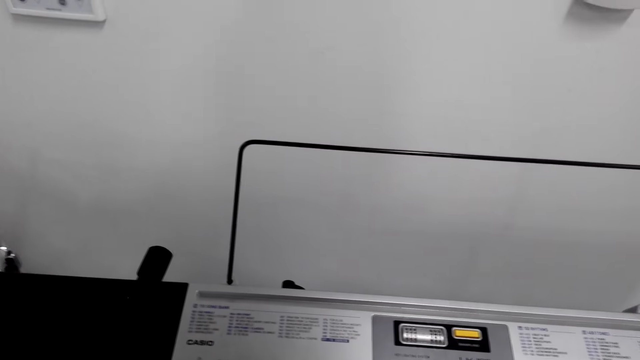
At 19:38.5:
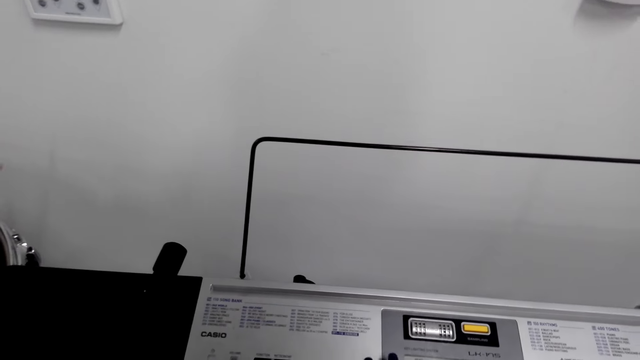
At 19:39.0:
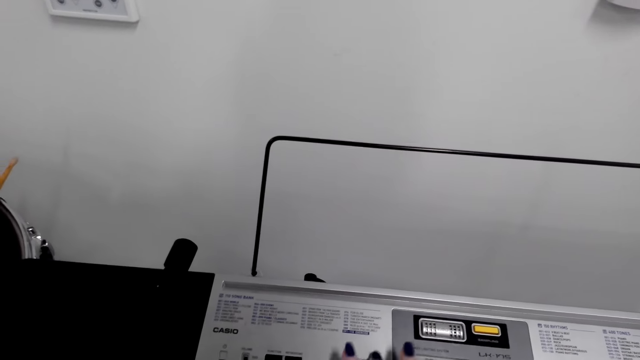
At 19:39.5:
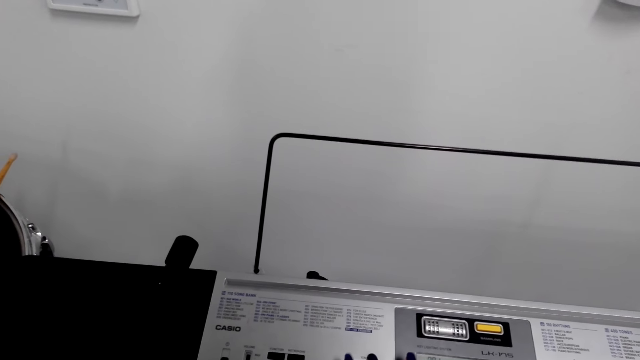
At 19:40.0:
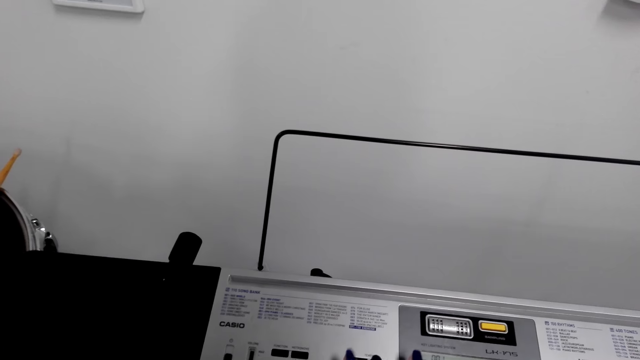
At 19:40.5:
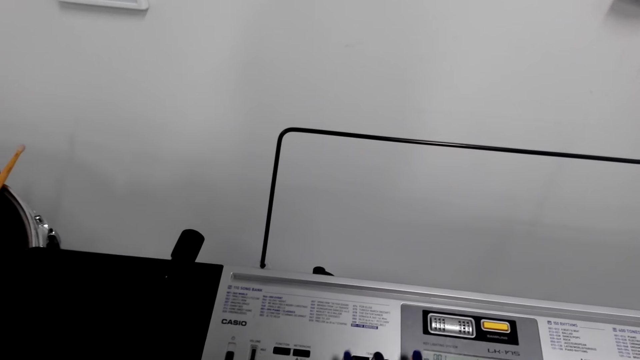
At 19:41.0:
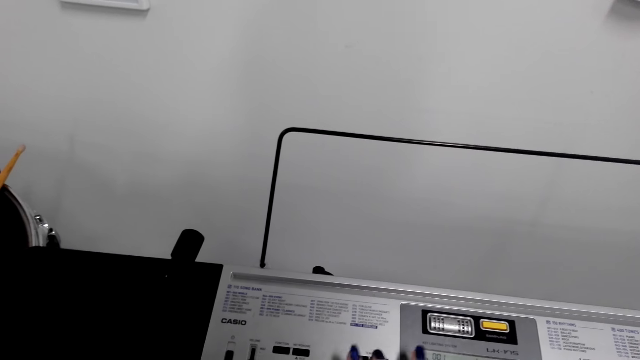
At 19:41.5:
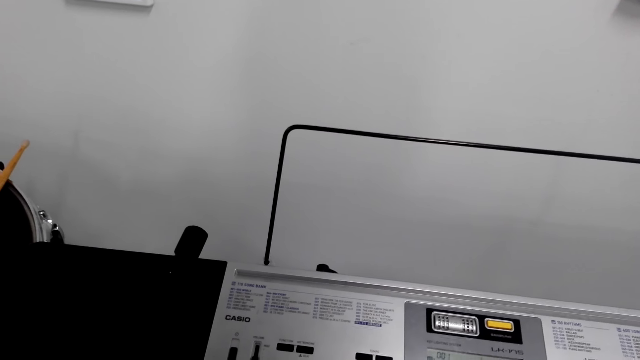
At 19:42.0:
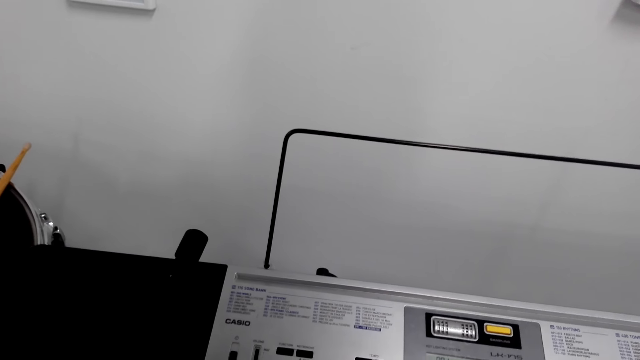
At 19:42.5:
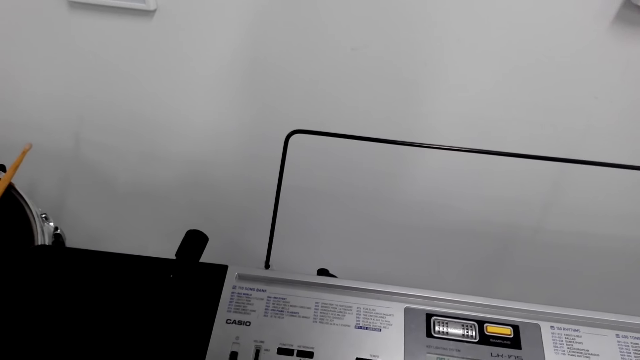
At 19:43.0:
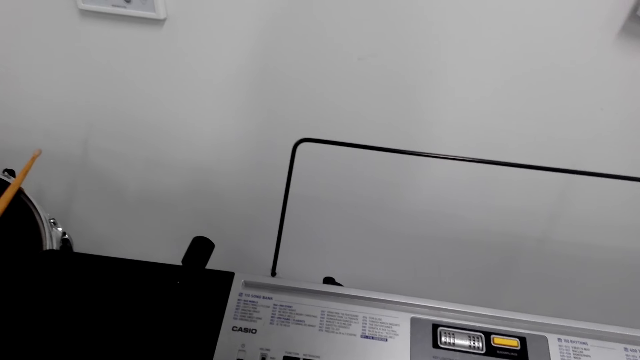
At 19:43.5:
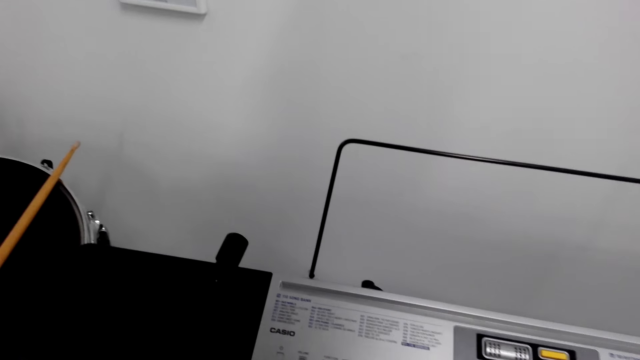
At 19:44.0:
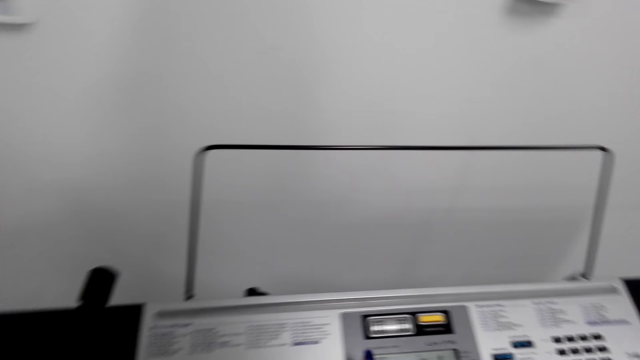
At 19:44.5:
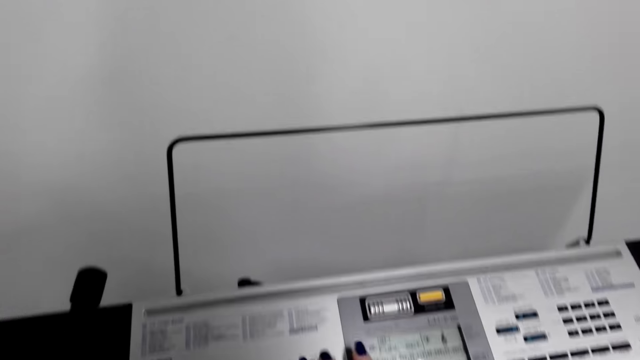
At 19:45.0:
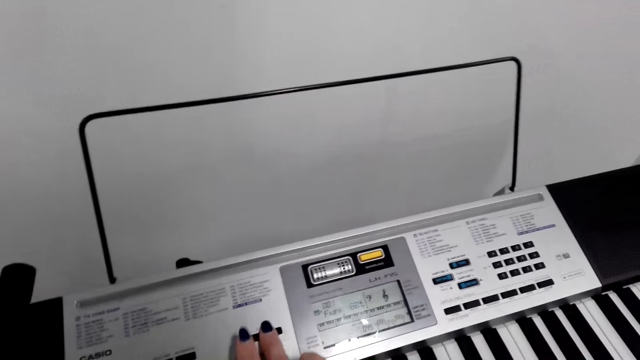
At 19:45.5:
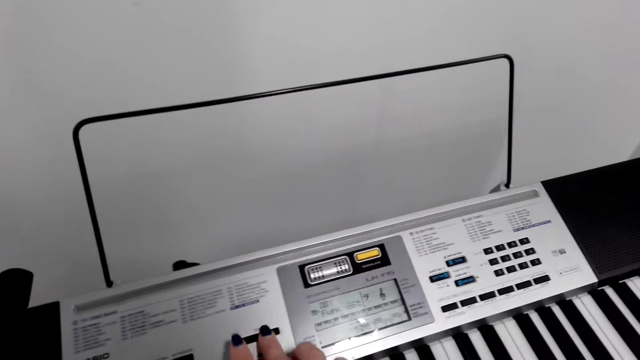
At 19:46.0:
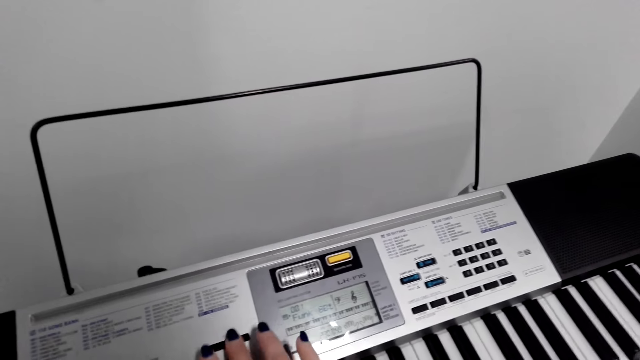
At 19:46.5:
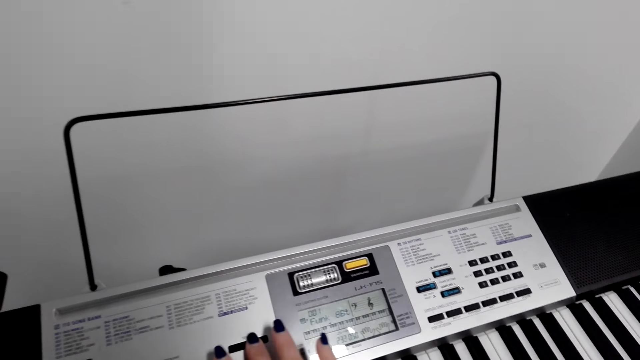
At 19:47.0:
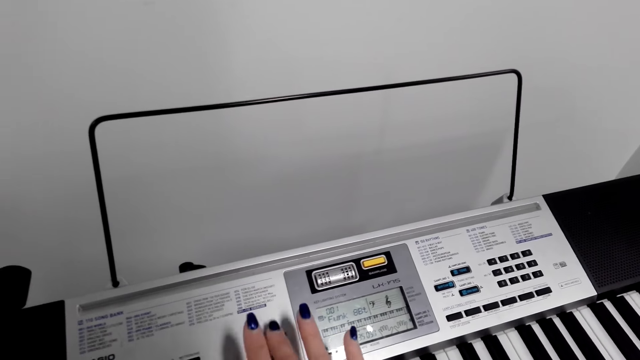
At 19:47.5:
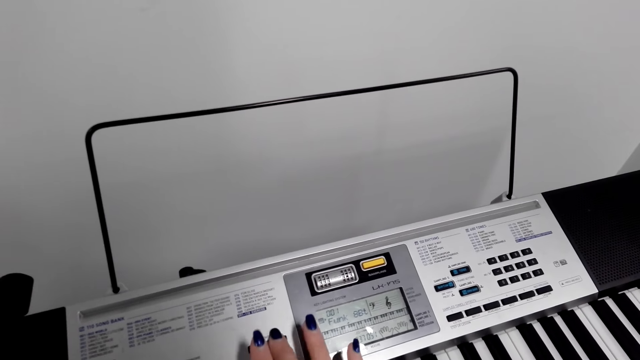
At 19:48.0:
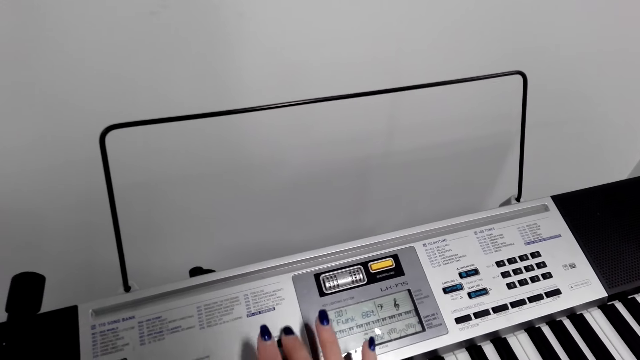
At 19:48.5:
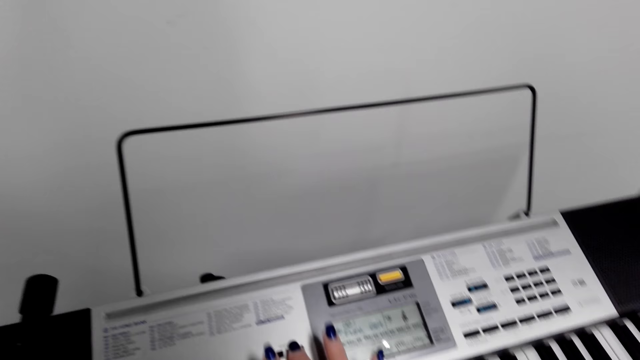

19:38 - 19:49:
The camera wearer increases the speed of the beats.

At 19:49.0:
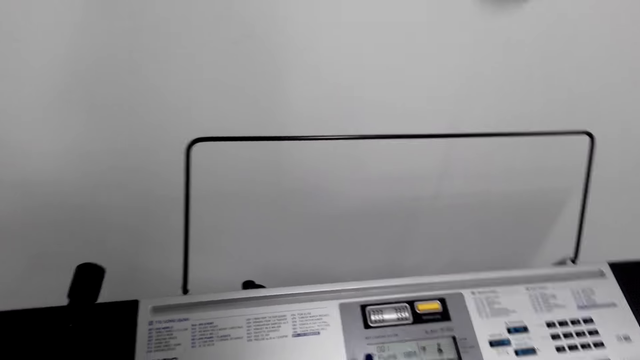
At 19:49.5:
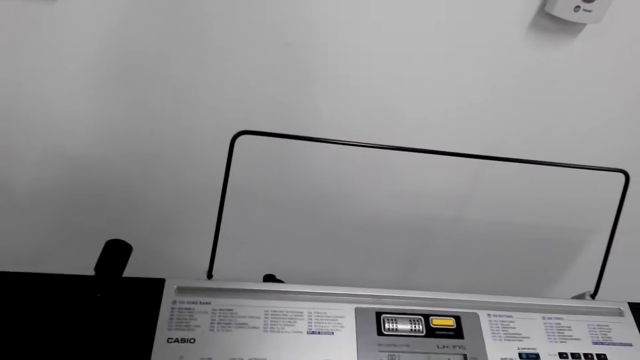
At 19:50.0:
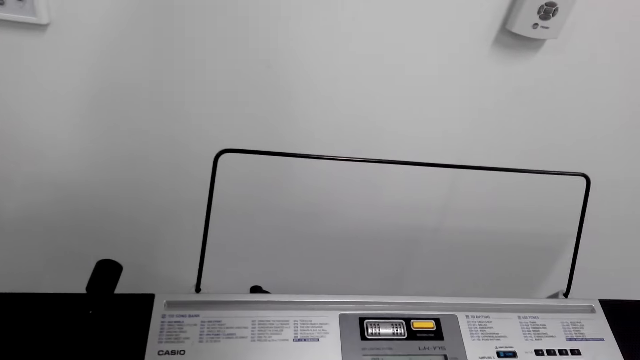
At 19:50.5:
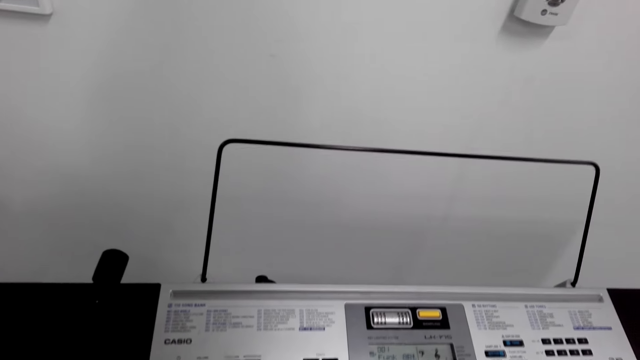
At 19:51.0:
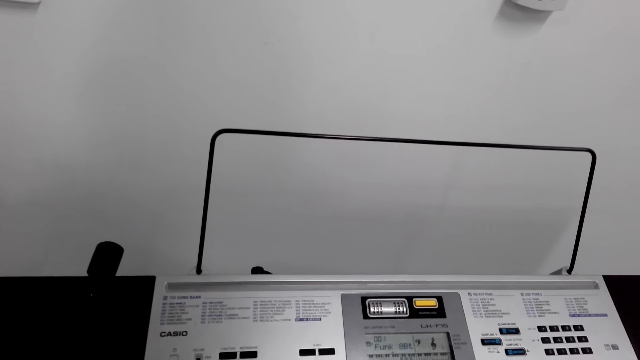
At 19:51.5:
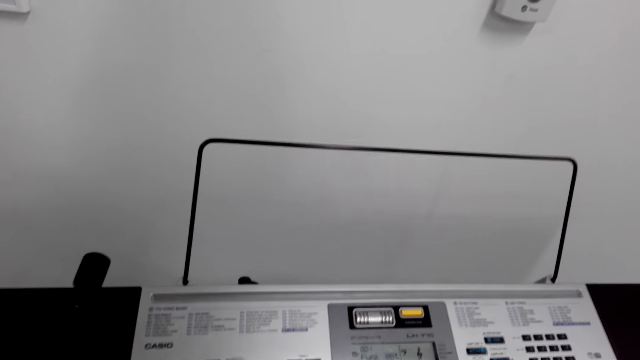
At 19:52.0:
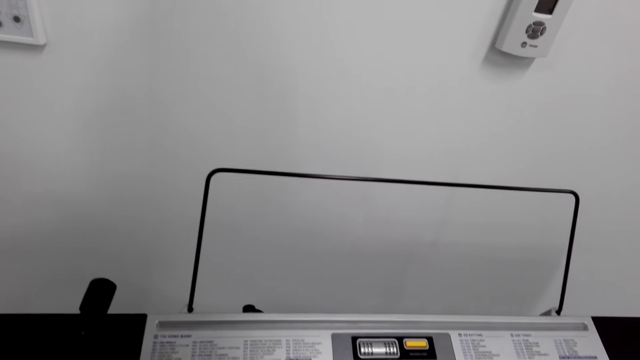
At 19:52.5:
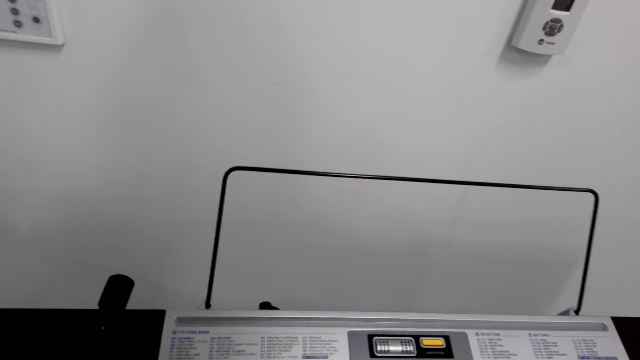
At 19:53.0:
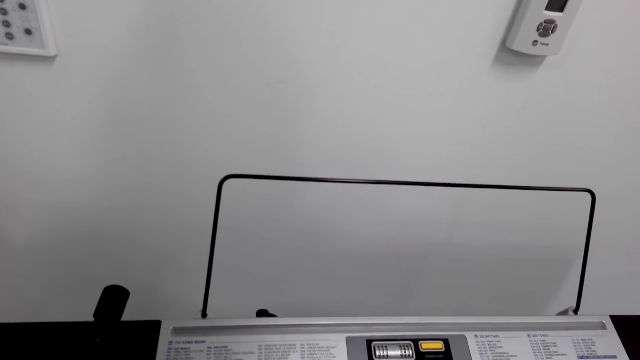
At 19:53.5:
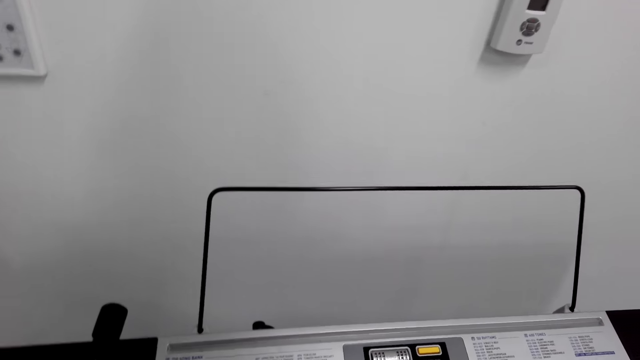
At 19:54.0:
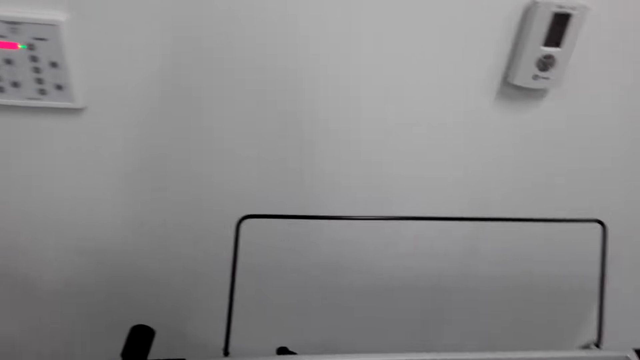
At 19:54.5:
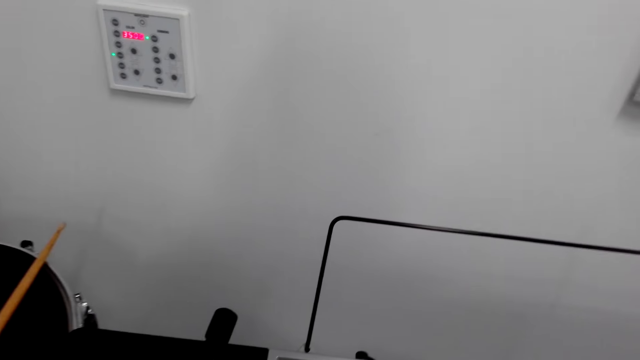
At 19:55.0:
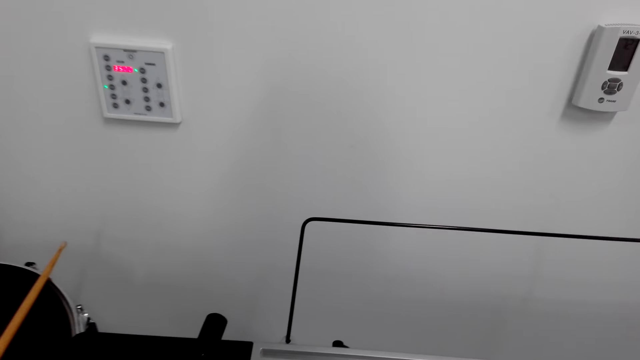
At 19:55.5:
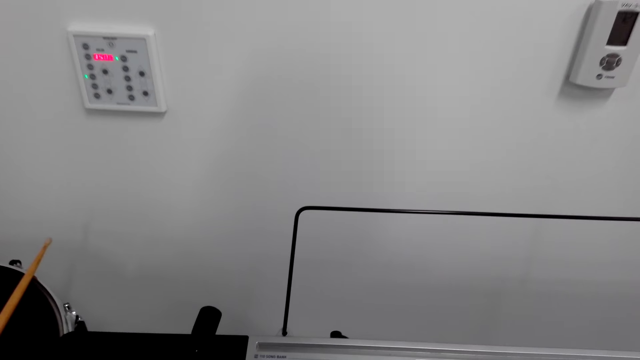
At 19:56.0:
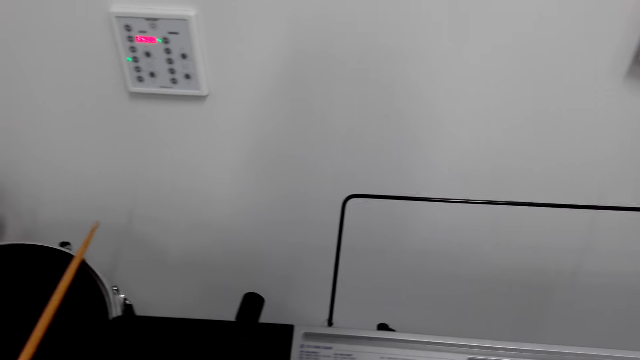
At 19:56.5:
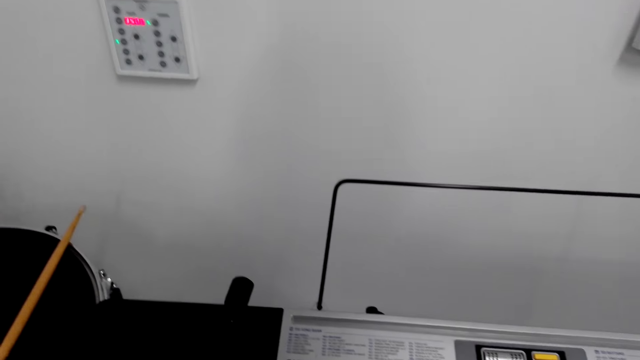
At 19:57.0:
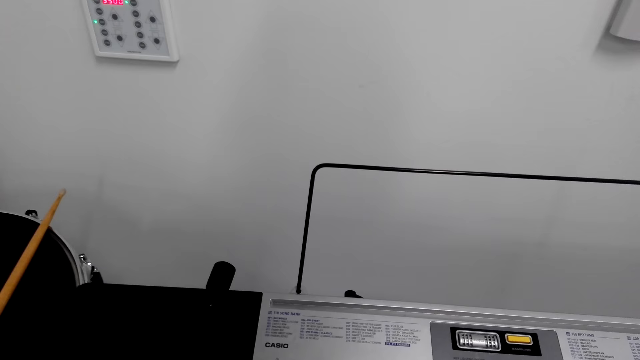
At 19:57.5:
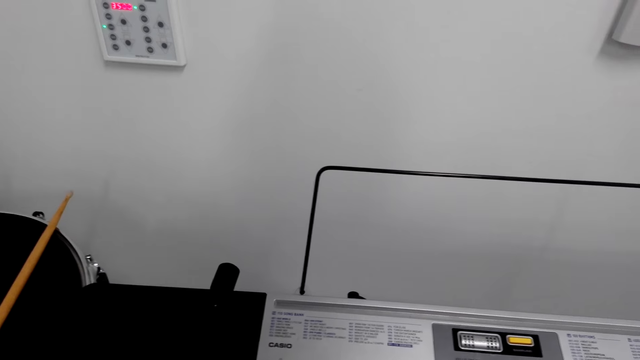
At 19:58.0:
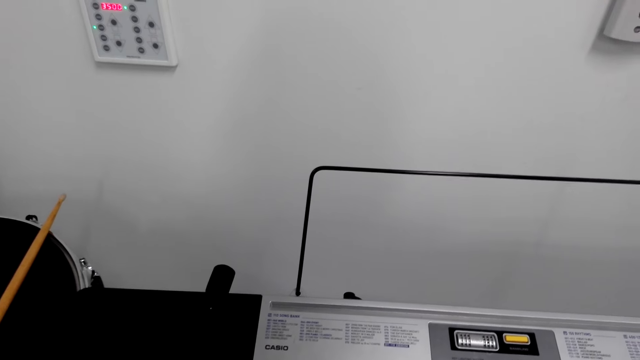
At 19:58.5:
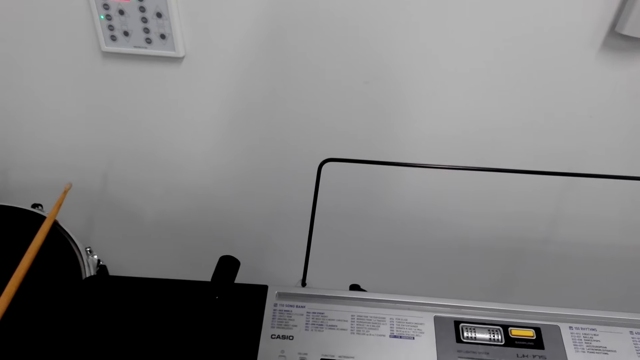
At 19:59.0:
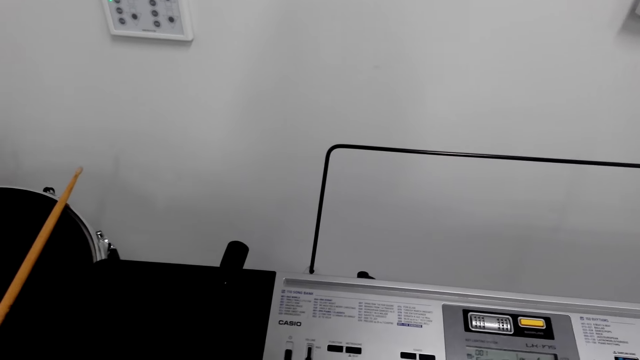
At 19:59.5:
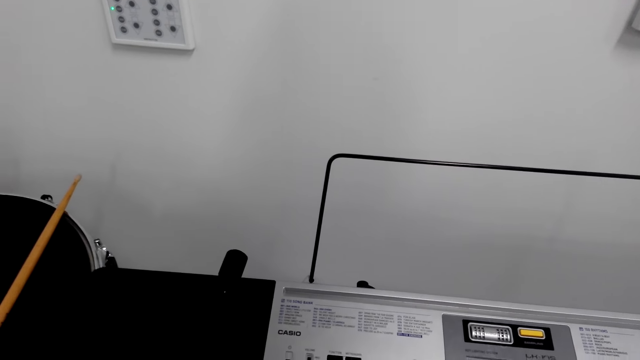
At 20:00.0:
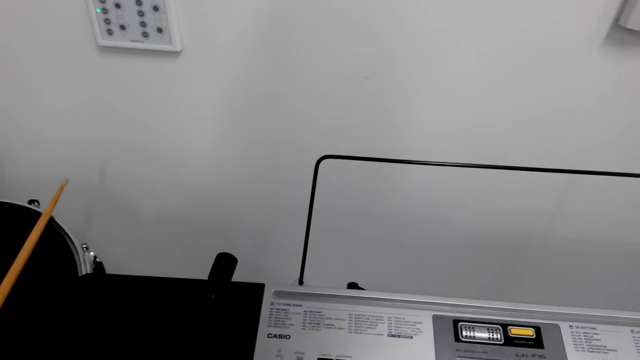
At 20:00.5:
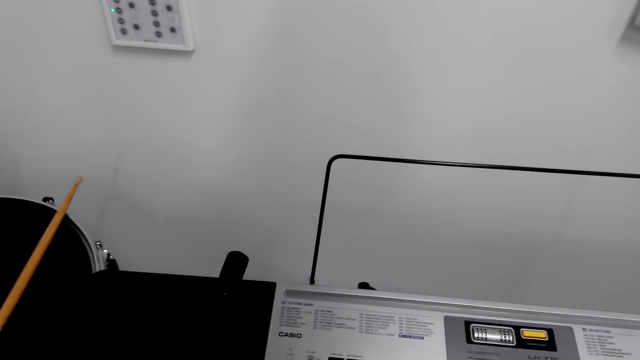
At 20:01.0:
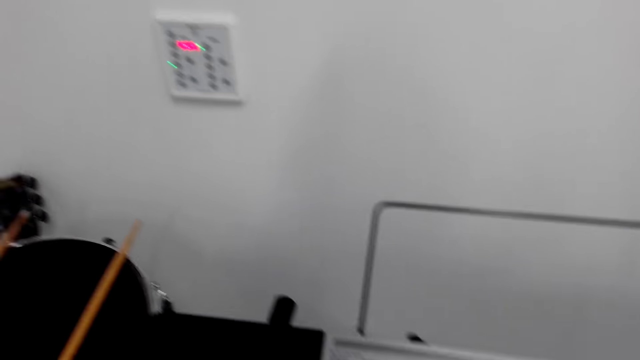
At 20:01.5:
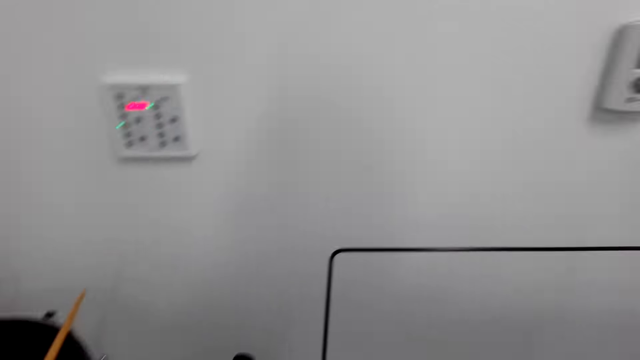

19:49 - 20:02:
The camera wearer plays the keyboard.
